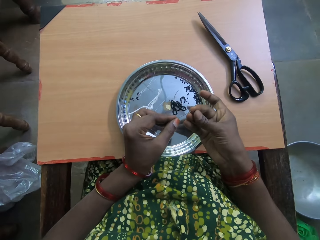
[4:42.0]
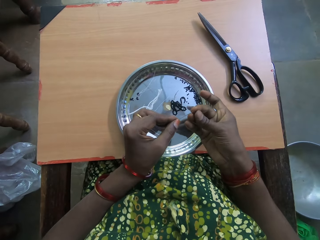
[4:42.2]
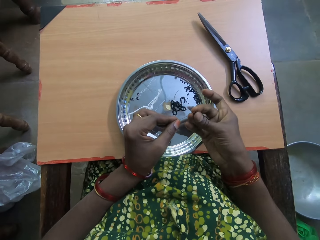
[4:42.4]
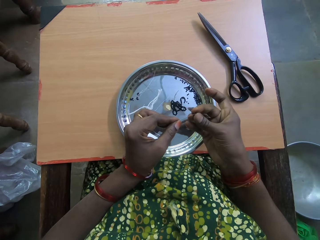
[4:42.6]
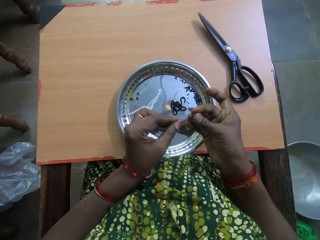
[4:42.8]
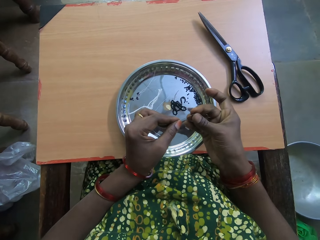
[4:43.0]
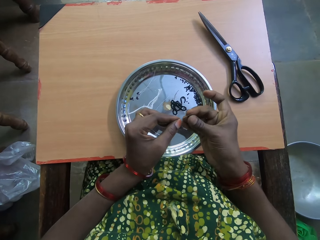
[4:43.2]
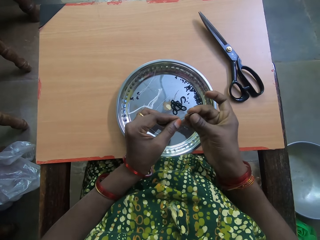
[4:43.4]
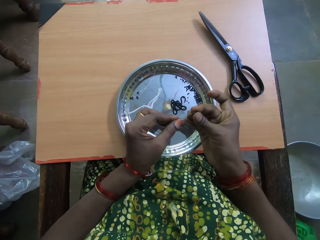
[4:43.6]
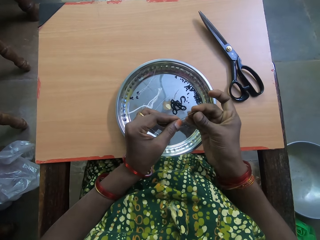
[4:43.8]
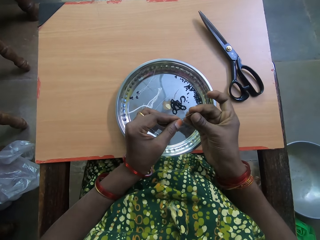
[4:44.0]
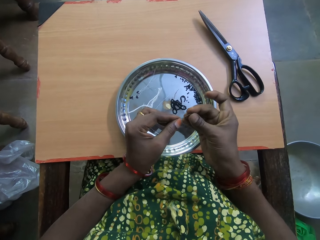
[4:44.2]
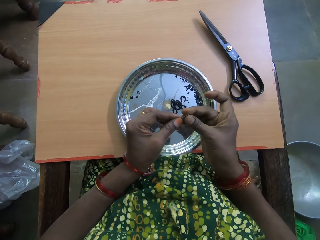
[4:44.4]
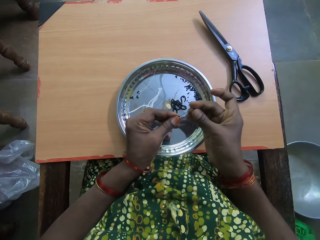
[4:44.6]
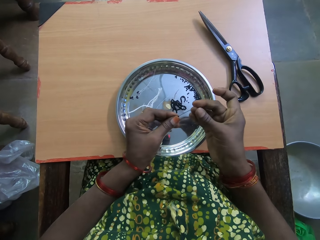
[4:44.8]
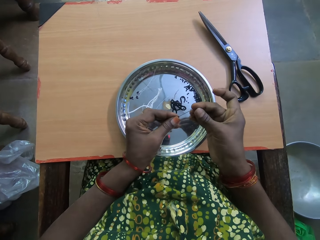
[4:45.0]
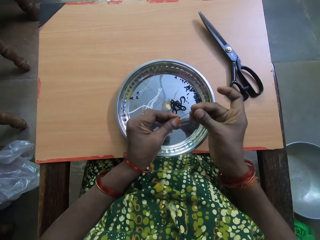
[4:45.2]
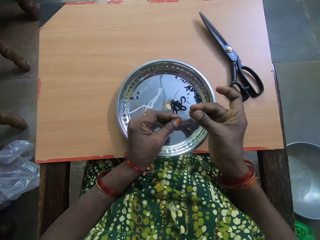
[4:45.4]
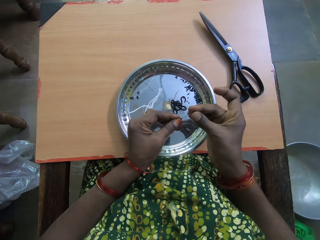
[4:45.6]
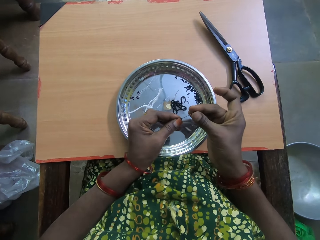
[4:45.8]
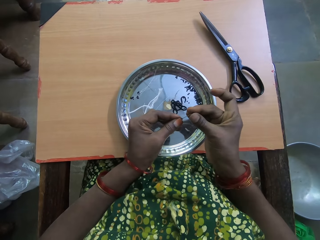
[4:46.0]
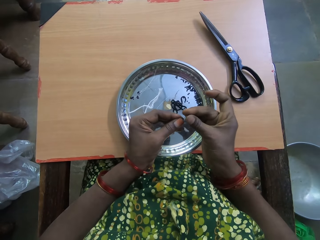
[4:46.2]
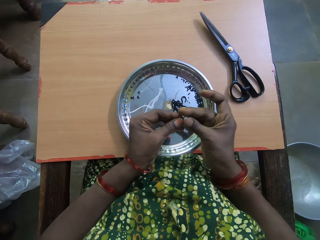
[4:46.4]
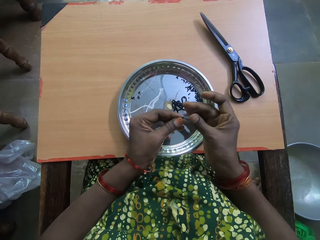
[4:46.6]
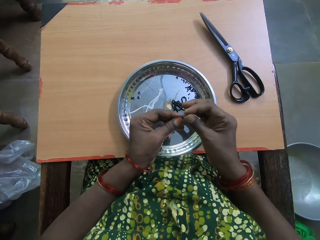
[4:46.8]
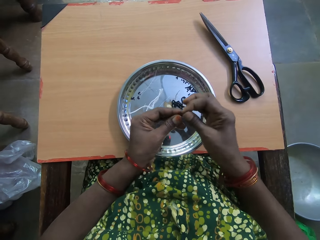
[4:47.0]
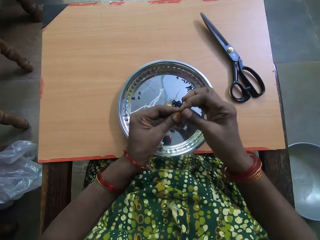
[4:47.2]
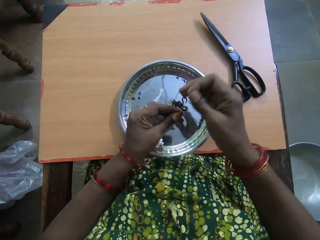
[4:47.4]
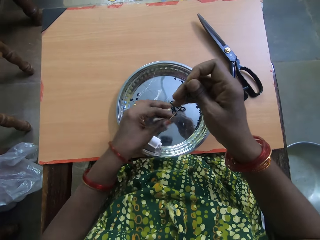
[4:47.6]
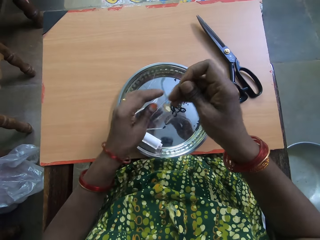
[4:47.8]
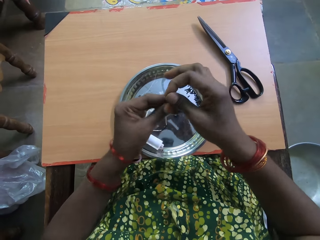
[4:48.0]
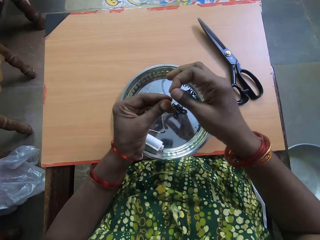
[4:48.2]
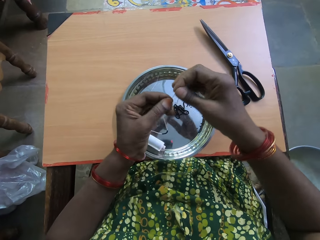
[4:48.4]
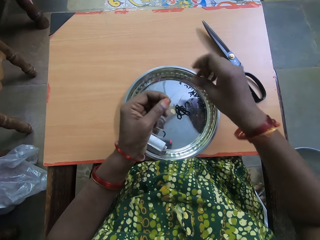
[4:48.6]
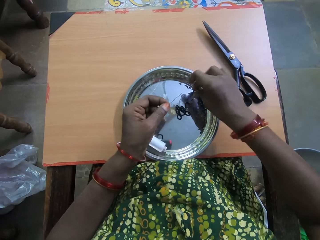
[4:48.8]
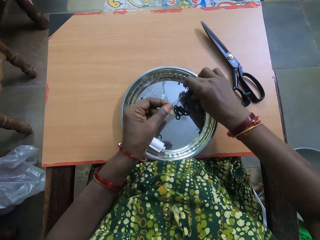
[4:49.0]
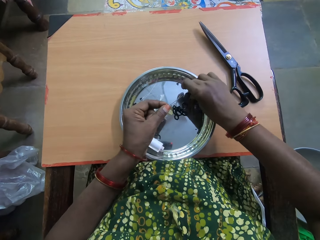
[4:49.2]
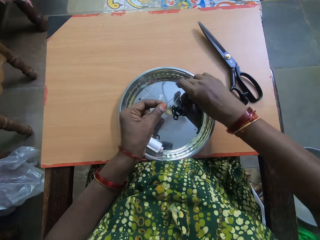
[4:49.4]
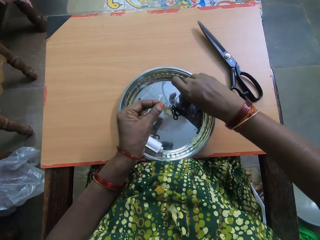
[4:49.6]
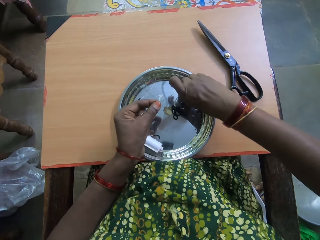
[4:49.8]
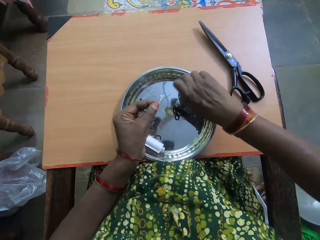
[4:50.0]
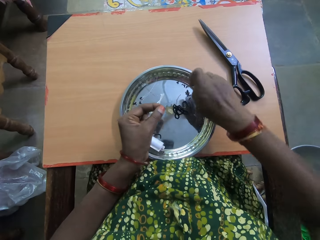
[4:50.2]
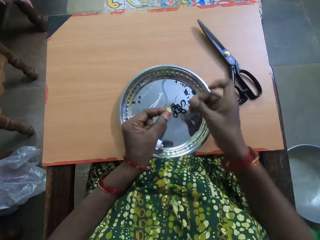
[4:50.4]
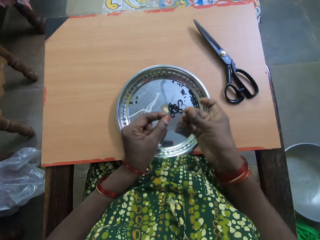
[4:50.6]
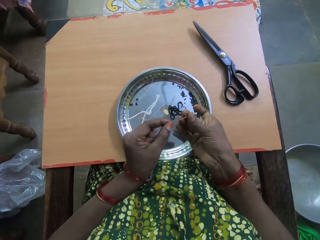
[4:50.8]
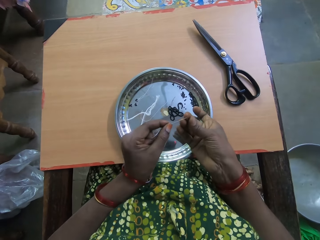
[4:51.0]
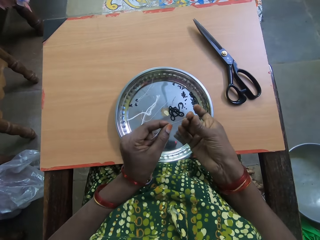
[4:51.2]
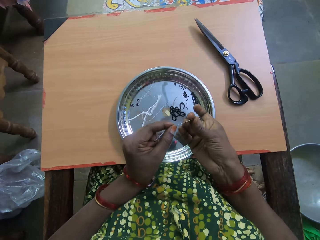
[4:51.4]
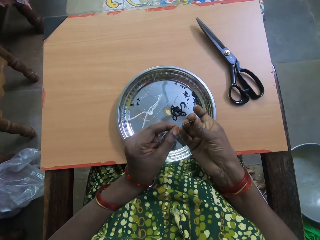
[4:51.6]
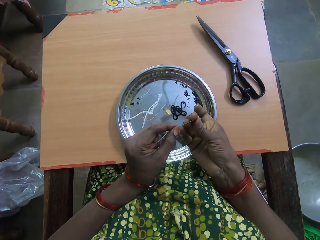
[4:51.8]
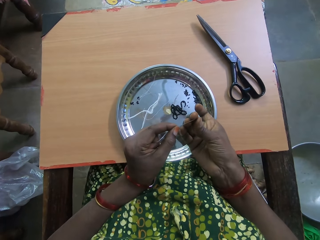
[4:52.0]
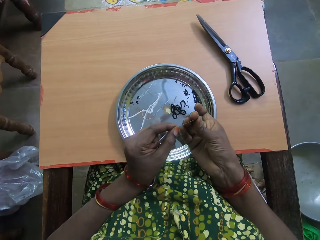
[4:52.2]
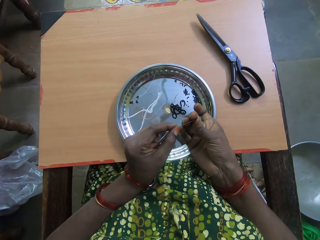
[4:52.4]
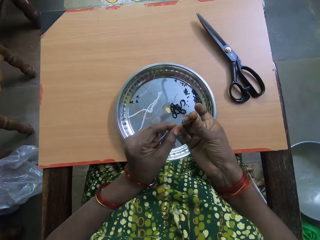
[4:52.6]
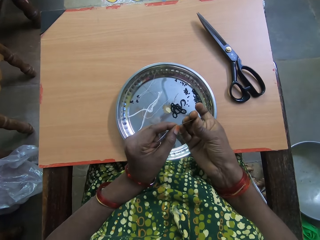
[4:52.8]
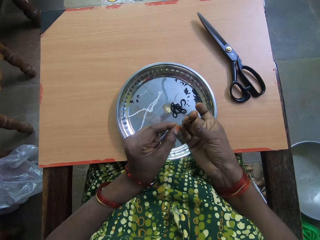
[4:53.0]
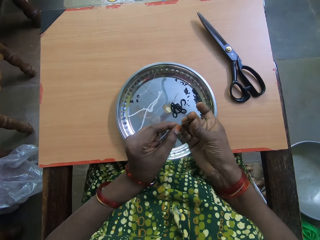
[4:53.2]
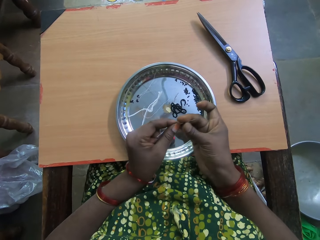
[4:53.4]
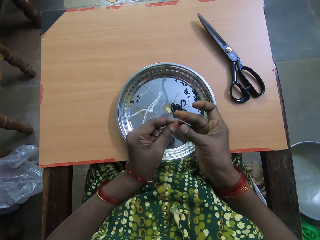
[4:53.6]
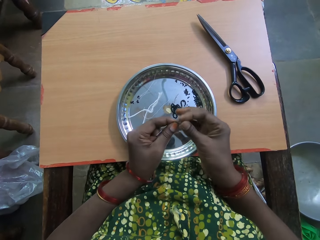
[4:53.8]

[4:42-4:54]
The camera wearer puts the bead inside the needle. She drags down the bead in the thread with her left hand. She picks up another bead from the tray on the table with her right hand. She puts the bead in the needle.

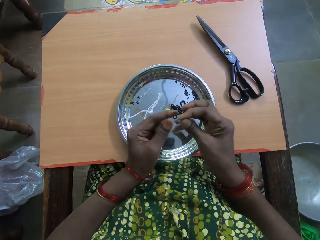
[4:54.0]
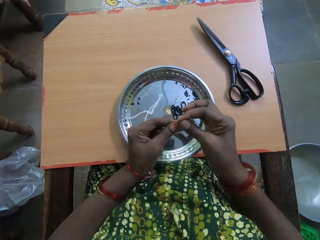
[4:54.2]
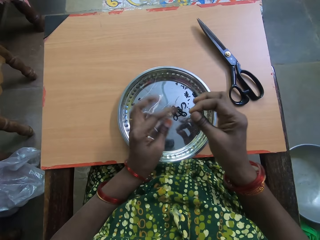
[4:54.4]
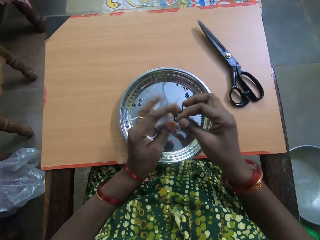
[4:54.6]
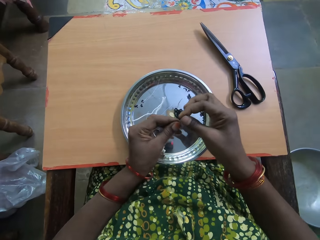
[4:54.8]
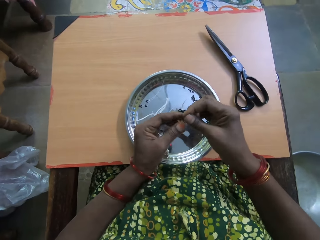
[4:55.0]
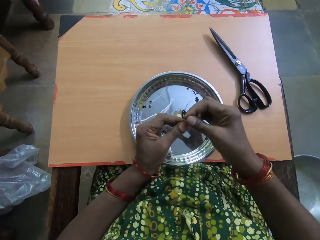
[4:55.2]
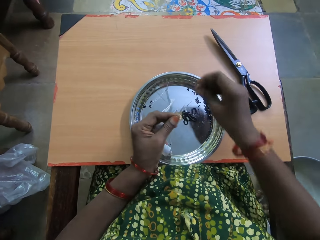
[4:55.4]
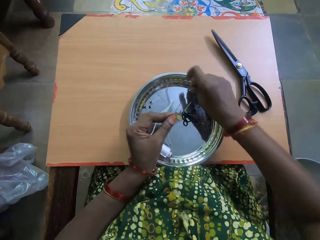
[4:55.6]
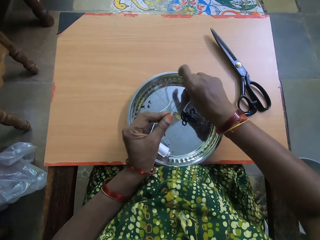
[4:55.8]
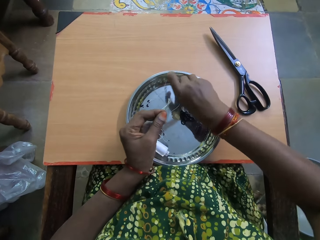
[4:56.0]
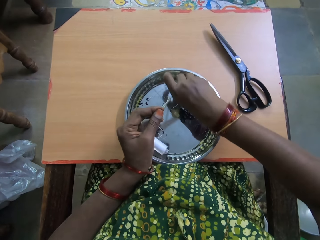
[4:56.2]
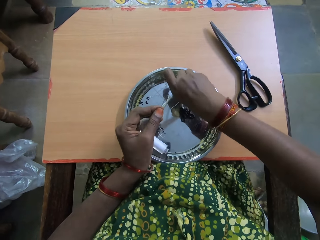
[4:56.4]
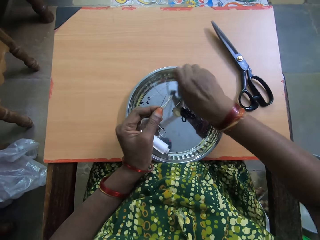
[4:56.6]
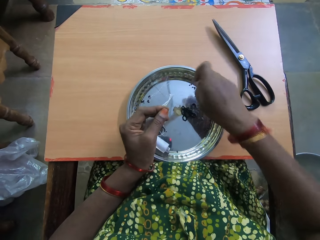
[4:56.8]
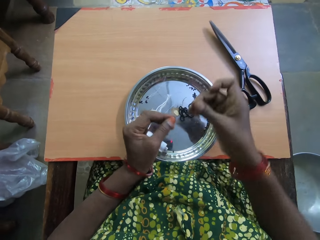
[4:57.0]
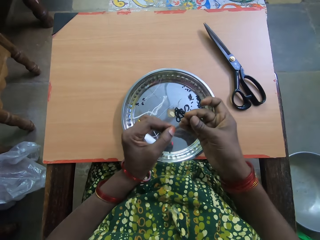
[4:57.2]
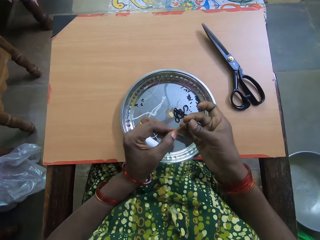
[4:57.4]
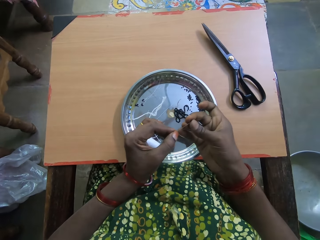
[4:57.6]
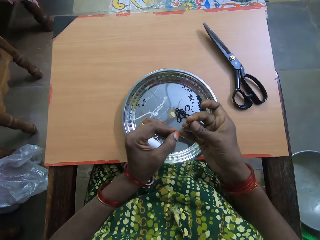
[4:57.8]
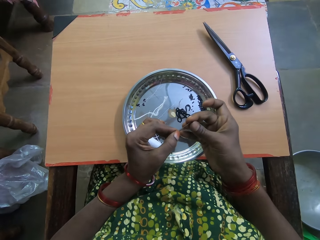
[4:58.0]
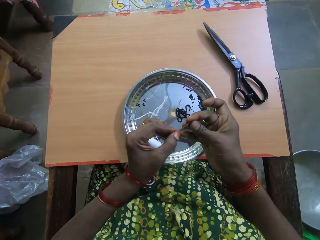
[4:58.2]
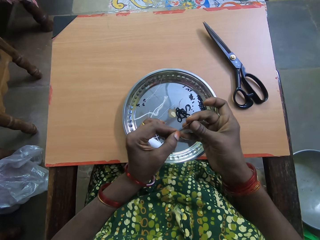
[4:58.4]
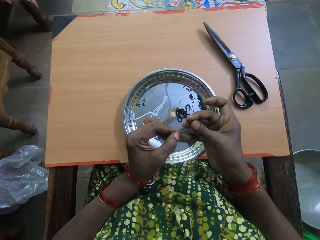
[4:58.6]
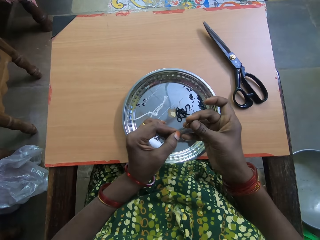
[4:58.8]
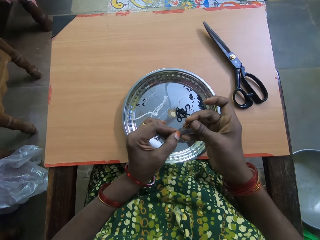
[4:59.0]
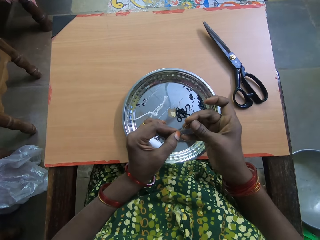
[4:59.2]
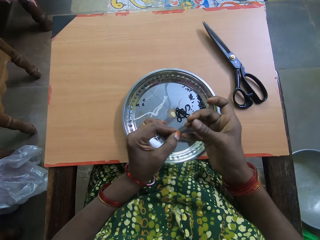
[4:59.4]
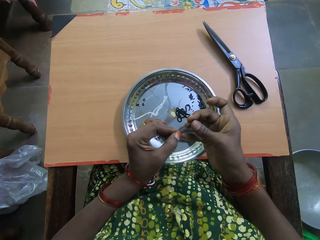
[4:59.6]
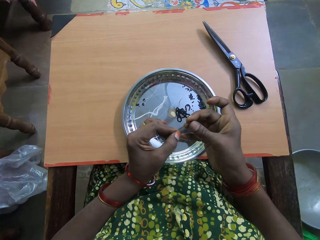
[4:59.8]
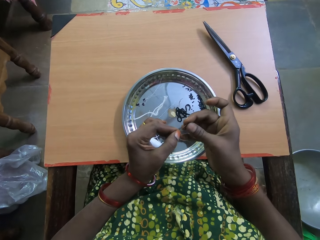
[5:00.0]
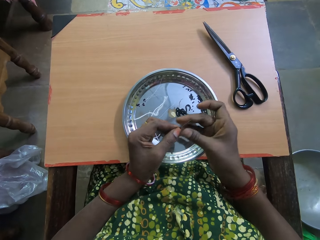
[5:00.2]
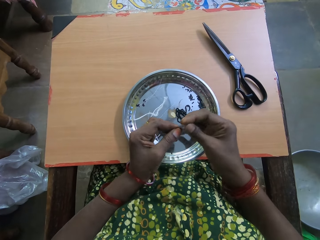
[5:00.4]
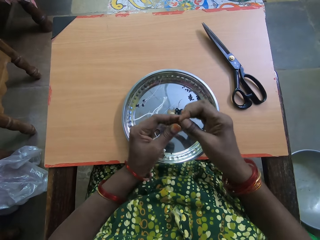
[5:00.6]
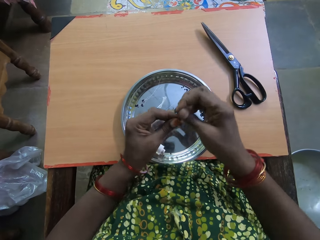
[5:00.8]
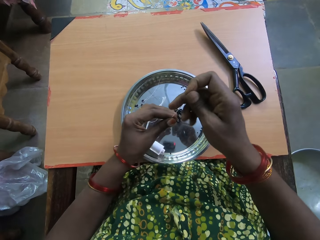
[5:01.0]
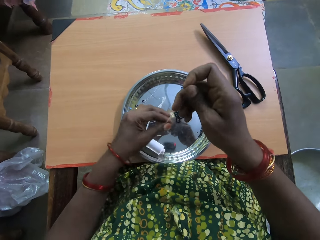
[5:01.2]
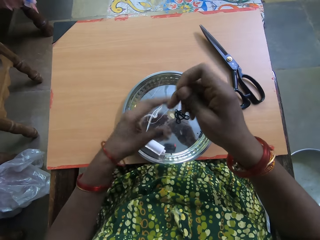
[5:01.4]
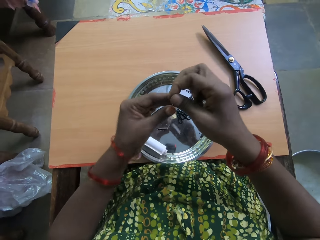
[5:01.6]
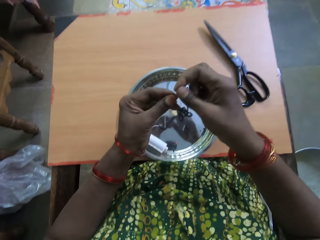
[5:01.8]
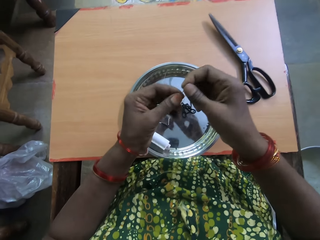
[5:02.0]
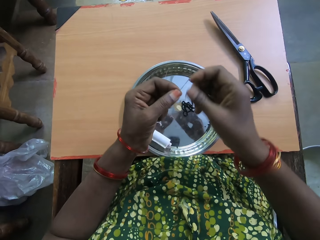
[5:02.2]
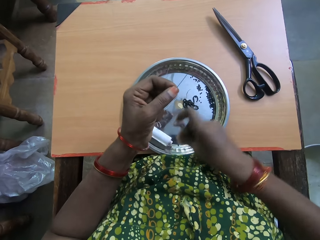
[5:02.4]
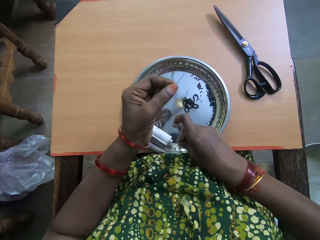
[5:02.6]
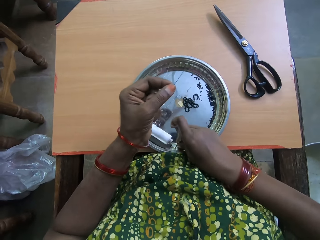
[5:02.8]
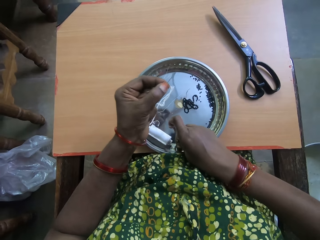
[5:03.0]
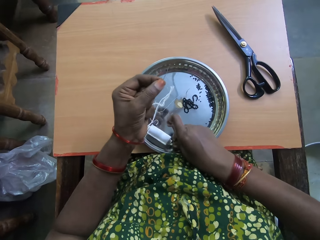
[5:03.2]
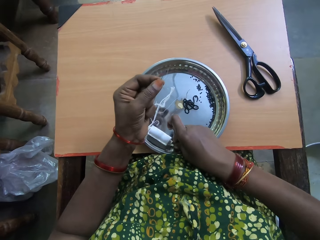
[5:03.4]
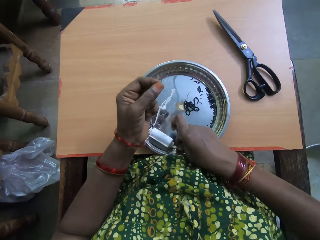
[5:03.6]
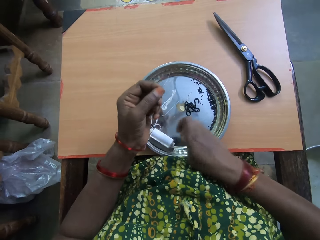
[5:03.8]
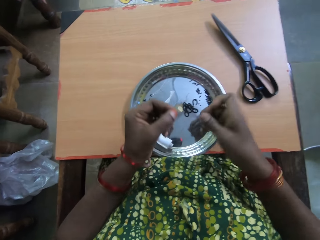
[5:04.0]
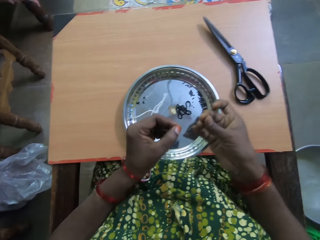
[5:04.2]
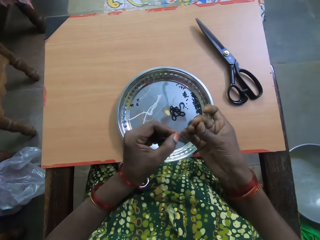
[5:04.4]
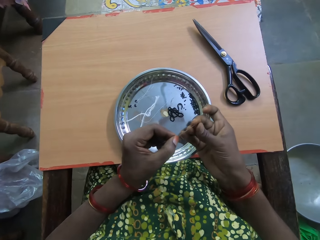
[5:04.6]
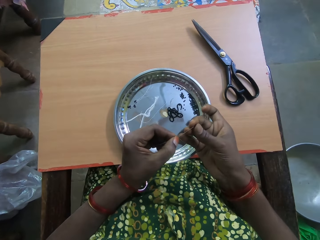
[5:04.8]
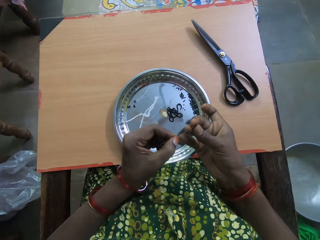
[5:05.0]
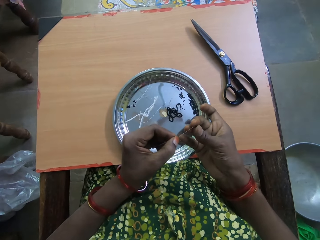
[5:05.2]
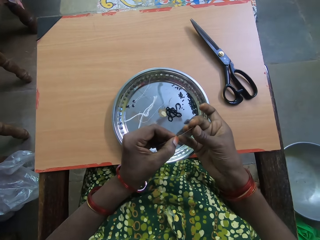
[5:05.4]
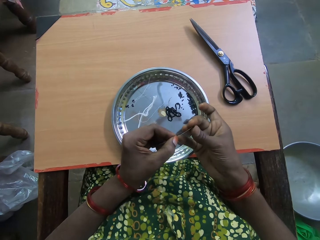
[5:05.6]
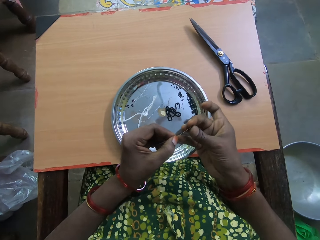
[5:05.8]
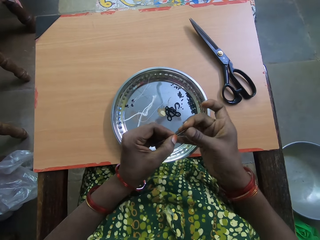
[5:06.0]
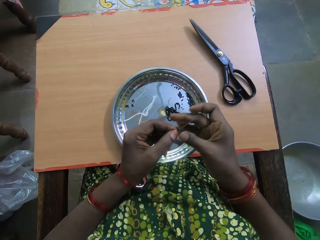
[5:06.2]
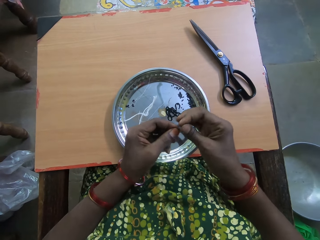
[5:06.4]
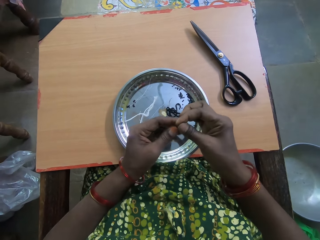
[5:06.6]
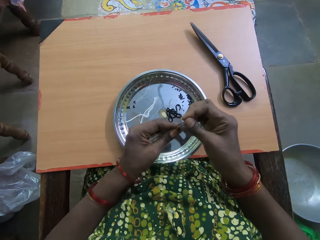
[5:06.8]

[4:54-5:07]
The camera wearer drags down the bead in the thread with her left hand. She picks up another bead from the tray on the table with her right hand. She inserts the bead into the thread or needle with her right hand. She drags down the bead in the thread with her left hand. She picks up another bead from the tray on the table with her right hand. She inserts the bead into the thread with her right hand.
